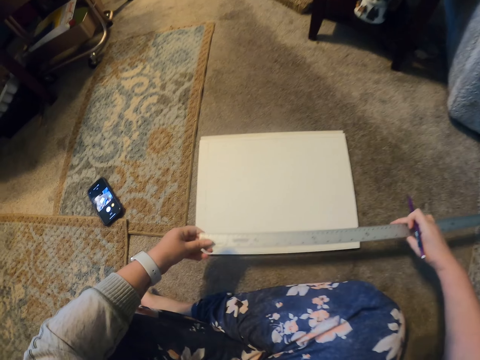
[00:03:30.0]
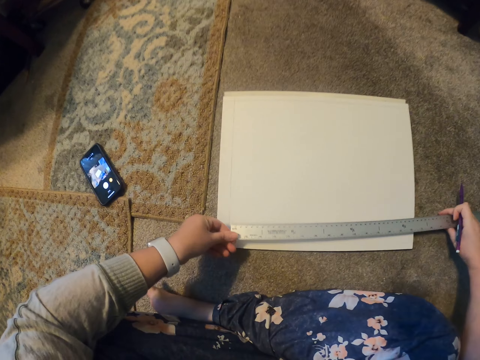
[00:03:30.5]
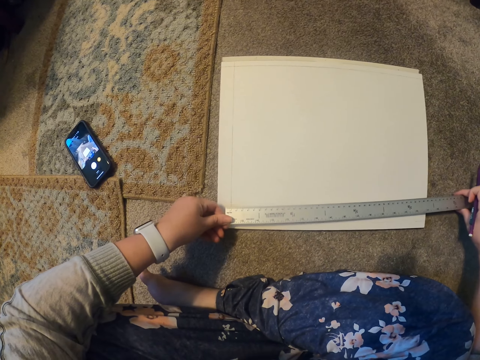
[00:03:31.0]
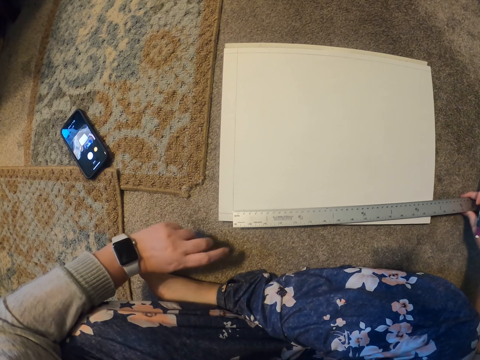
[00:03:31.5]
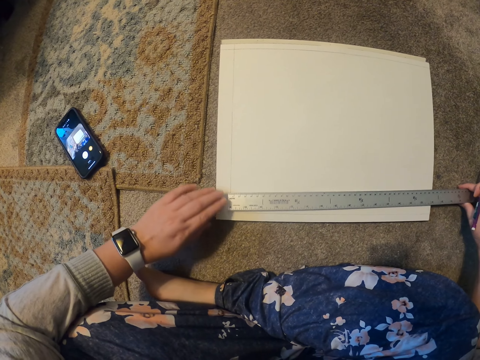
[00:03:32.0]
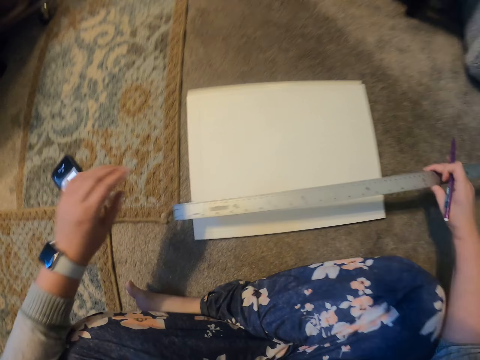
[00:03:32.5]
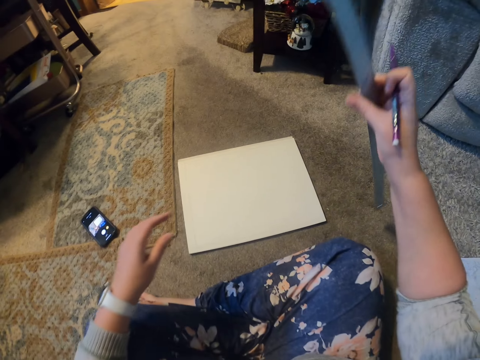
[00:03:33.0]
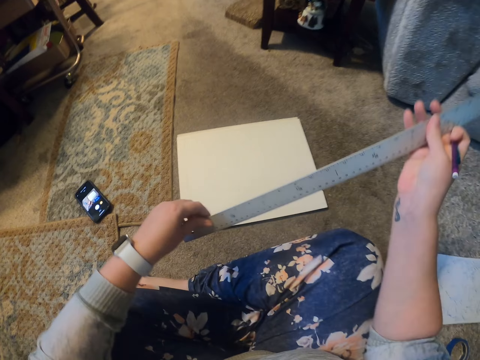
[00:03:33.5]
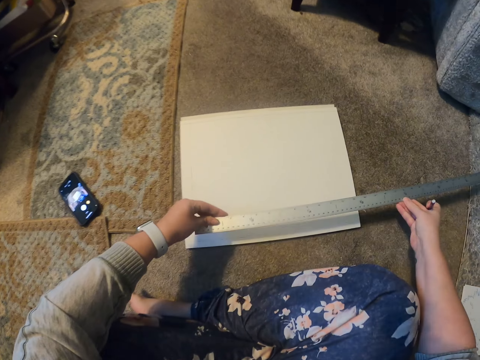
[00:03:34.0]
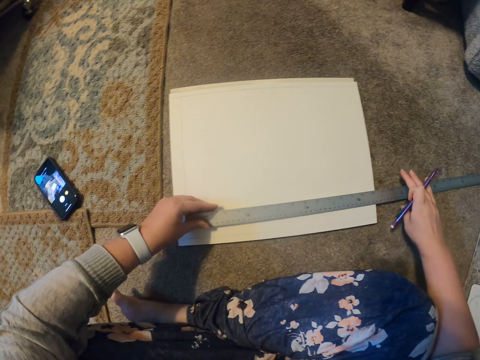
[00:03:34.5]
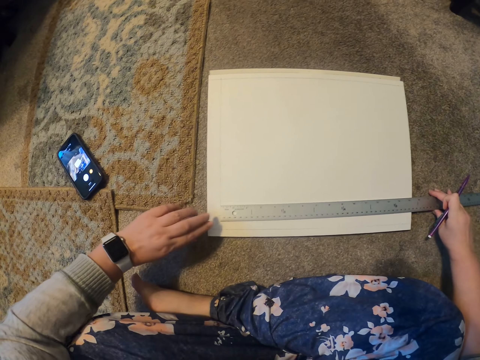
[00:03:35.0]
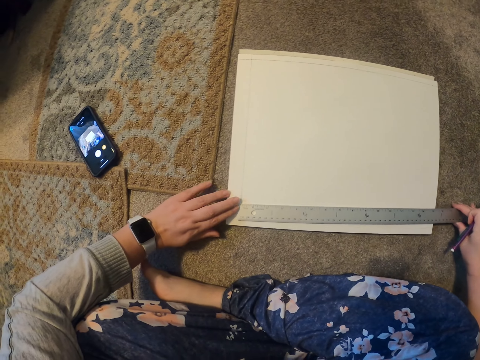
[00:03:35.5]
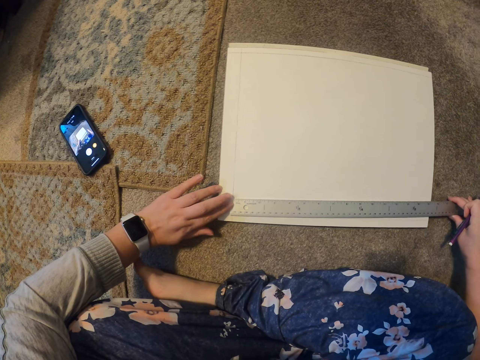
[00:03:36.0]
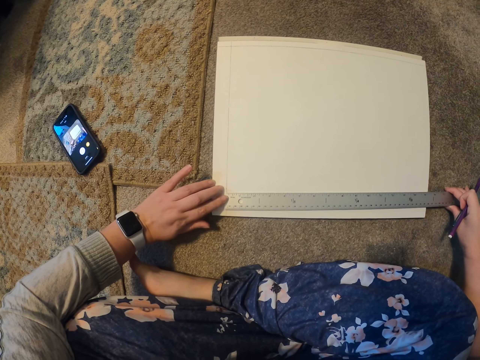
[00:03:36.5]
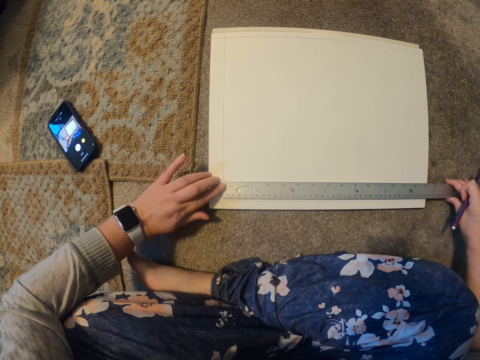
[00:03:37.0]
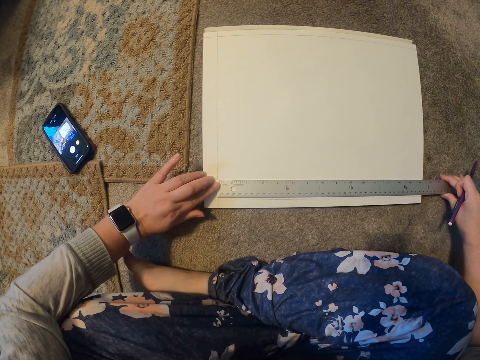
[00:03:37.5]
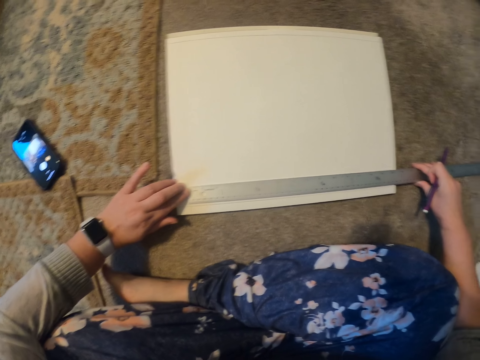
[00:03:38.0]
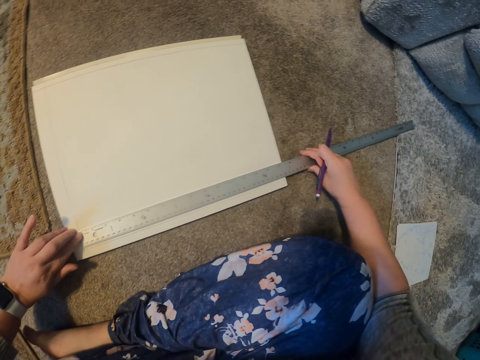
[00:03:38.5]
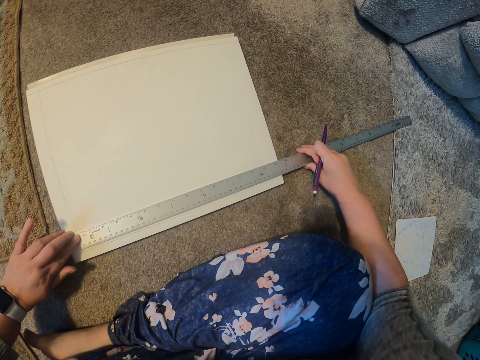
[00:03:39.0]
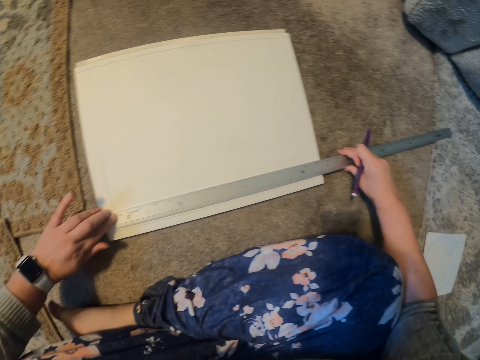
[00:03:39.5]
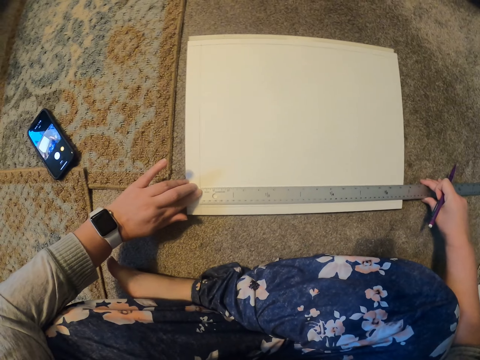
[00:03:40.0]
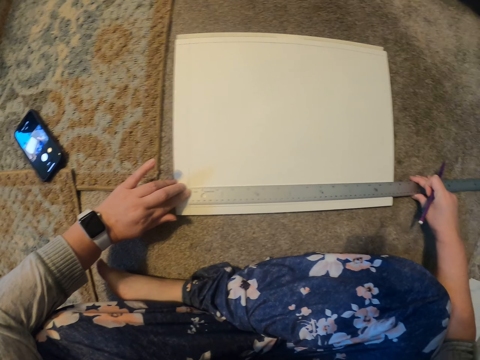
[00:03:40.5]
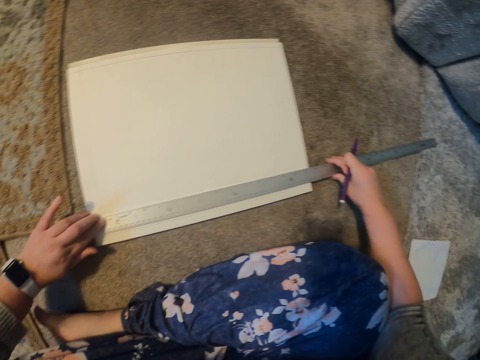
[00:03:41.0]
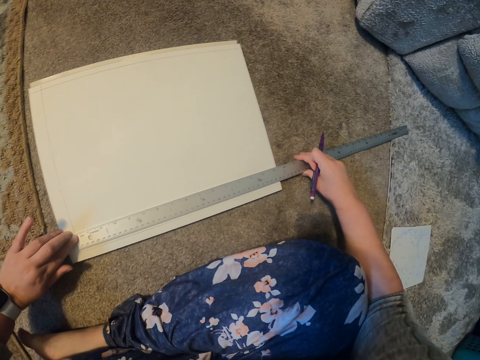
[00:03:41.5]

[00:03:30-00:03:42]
The camera wearer puts the ruler on the paper. They turn the ruler. They put the ruler on the paper.

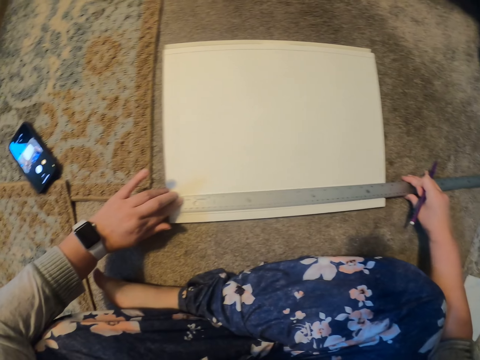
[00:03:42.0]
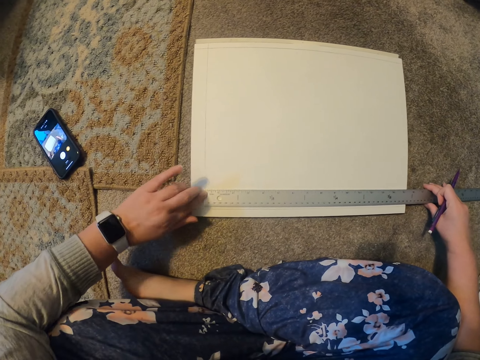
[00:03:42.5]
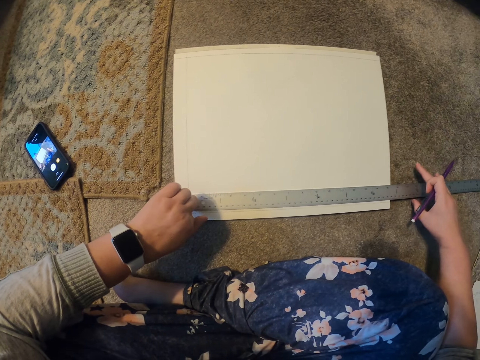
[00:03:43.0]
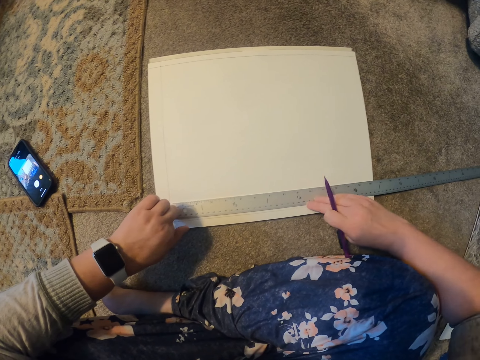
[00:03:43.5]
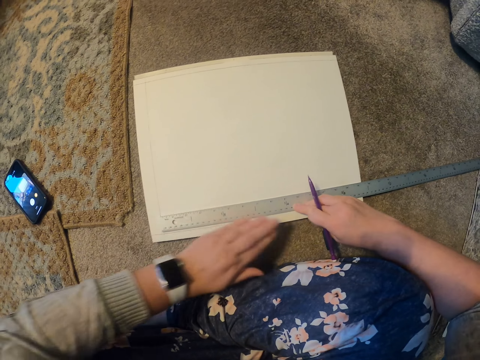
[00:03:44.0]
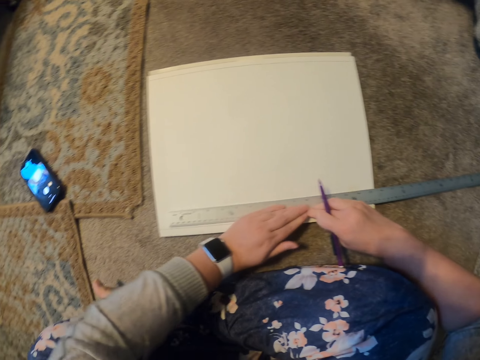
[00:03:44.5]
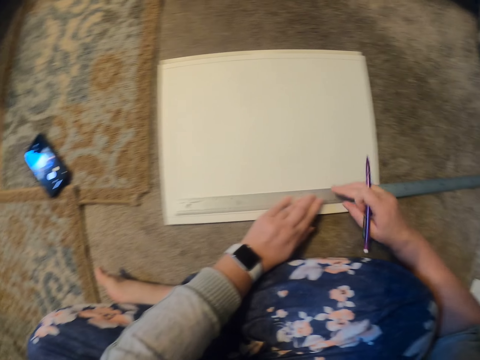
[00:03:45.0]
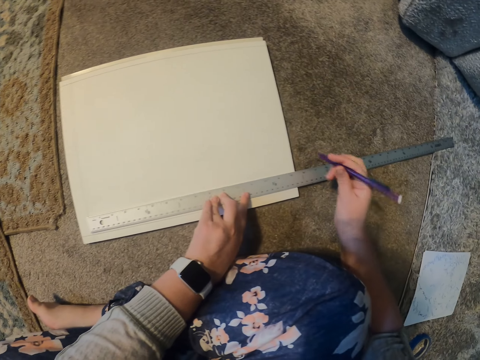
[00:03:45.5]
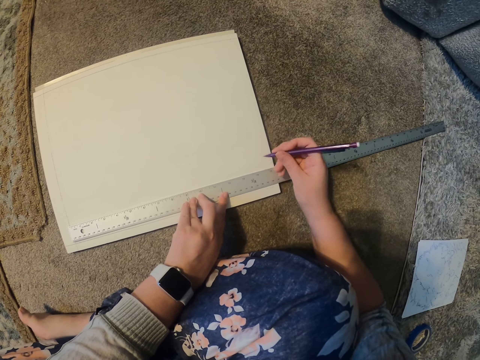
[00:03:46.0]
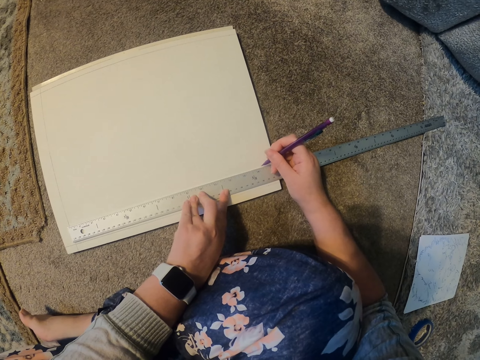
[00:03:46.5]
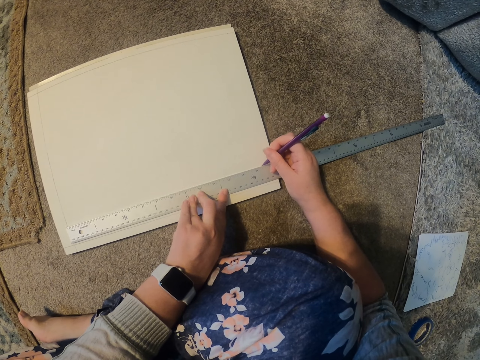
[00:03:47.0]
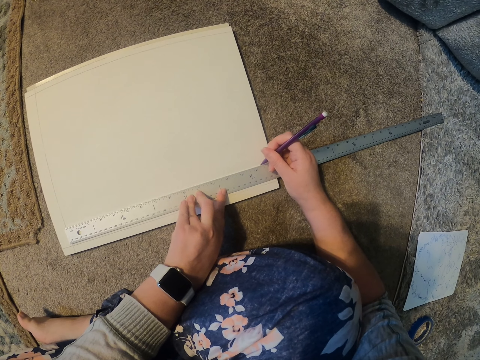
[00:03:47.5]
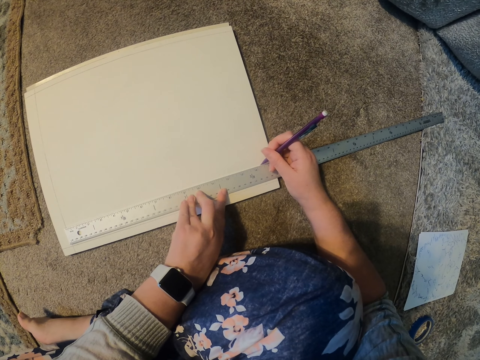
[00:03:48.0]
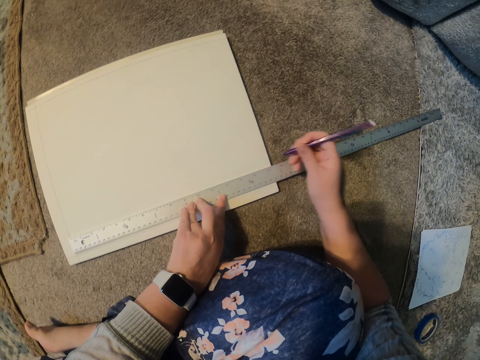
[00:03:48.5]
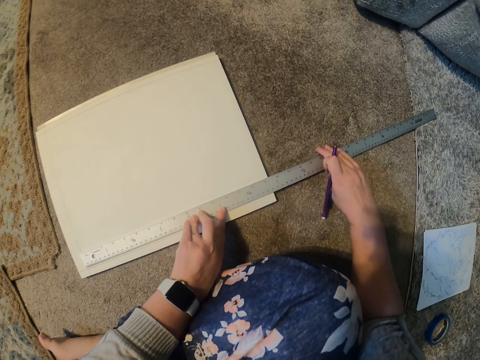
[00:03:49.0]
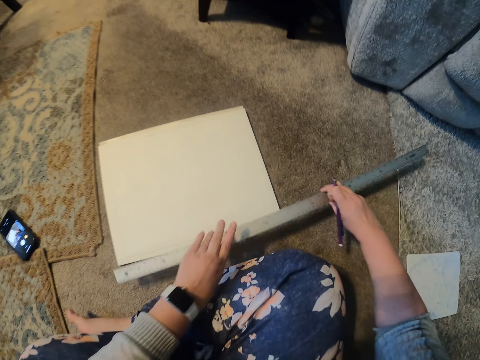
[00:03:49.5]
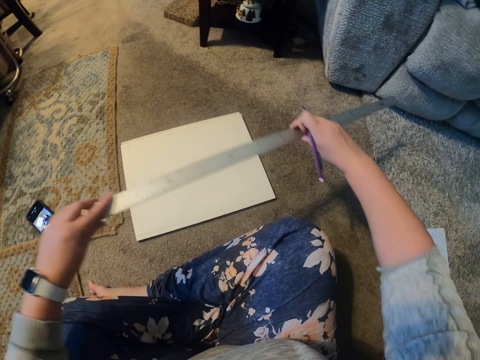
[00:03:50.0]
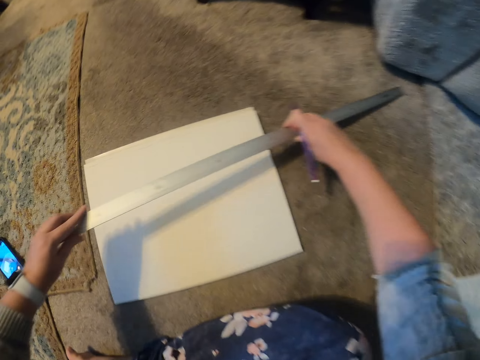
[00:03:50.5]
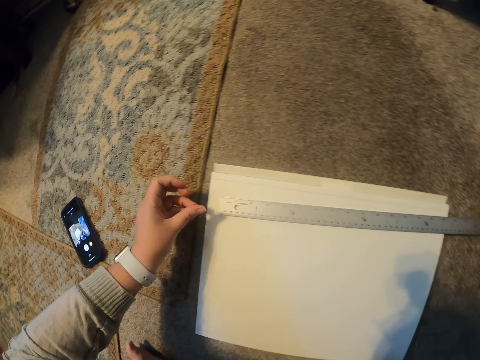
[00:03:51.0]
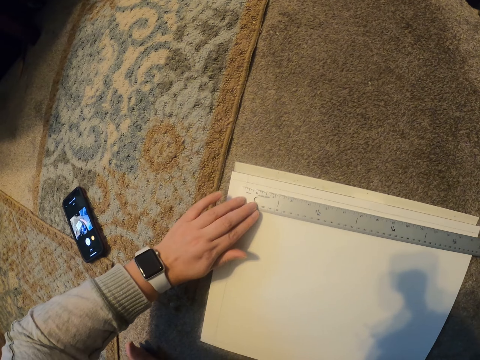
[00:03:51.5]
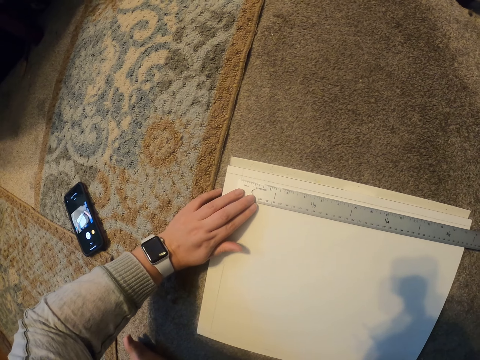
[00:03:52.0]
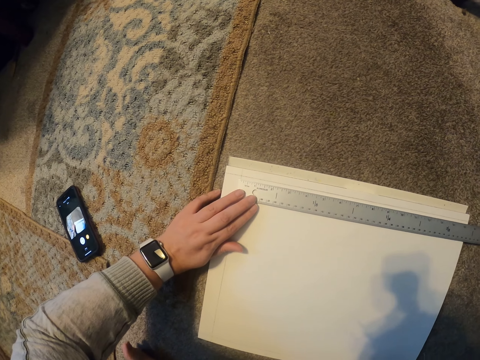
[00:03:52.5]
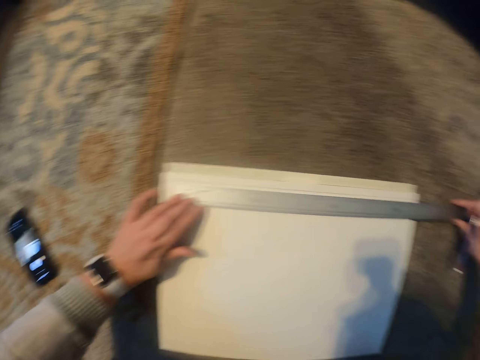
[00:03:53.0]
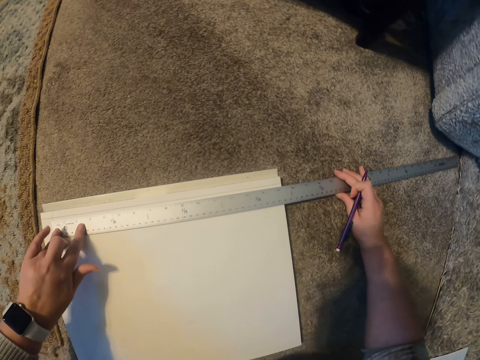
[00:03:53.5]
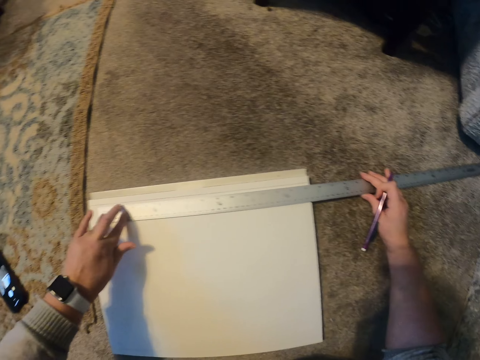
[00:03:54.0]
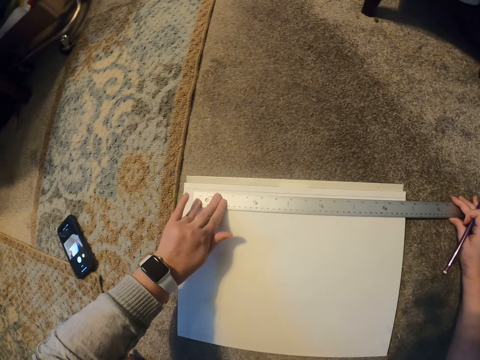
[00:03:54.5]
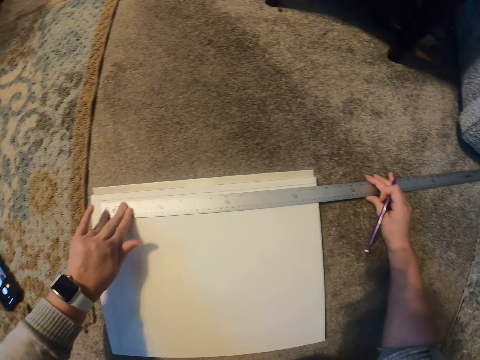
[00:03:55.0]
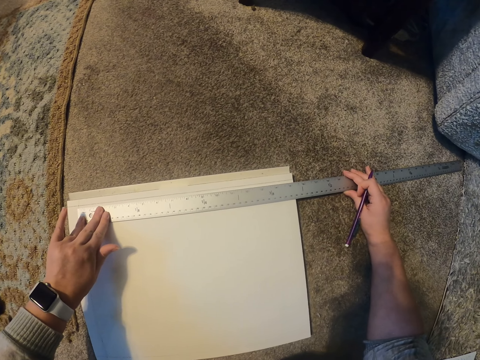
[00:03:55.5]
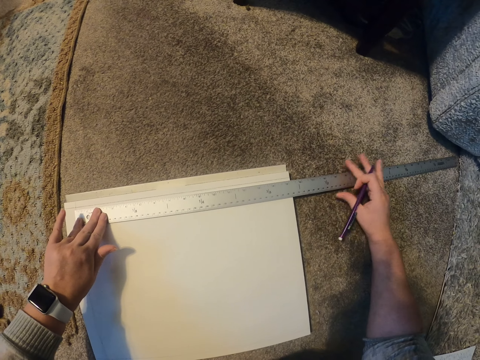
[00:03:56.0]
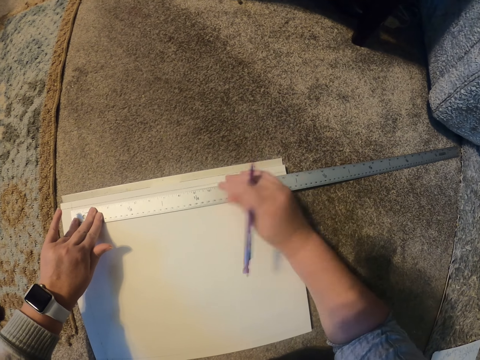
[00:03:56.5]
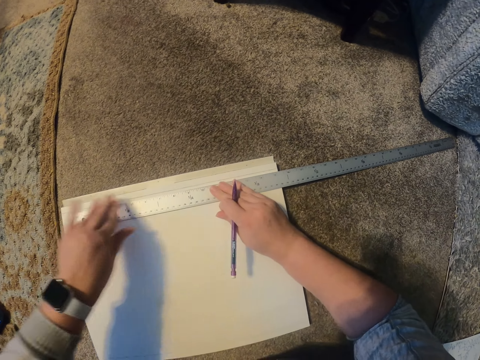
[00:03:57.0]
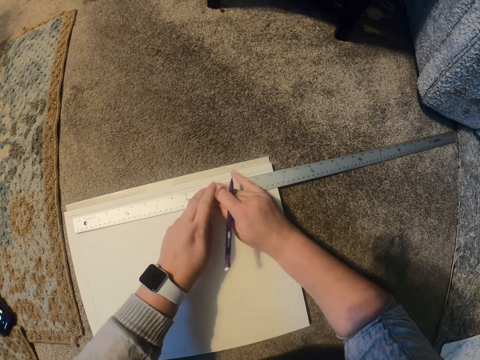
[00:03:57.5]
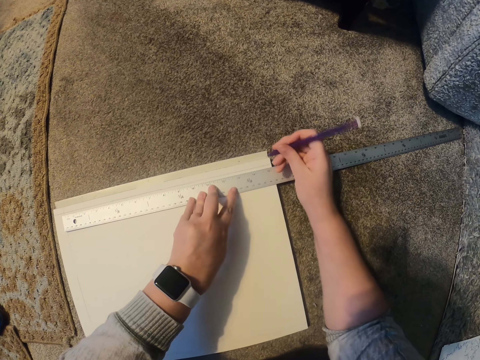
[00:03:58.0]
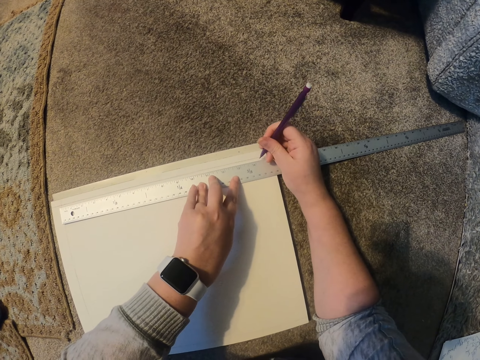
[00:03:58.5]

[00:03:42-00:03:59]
The camera wearer moves the hand on the ruler. They mark the paper. They take the ruler. They put the ruler on the paper. They move the hand on the ruler.
